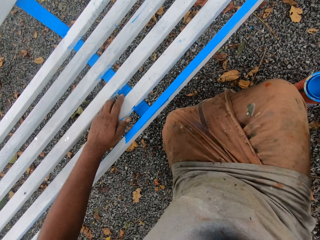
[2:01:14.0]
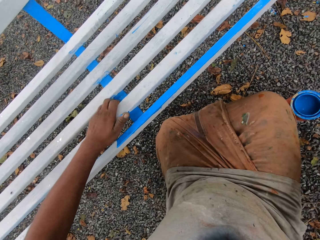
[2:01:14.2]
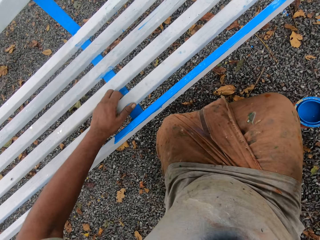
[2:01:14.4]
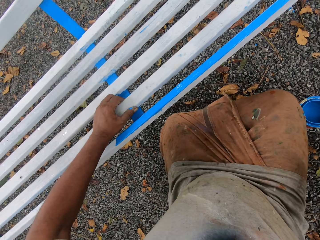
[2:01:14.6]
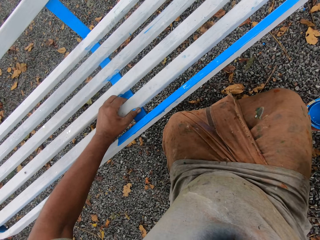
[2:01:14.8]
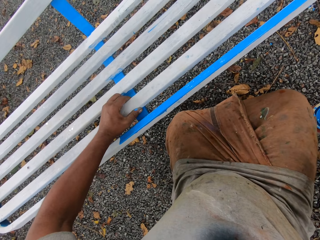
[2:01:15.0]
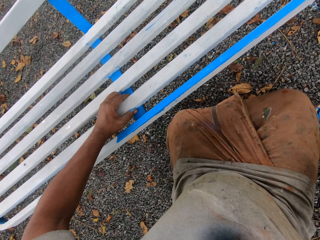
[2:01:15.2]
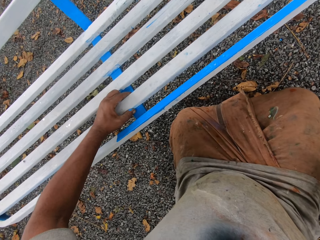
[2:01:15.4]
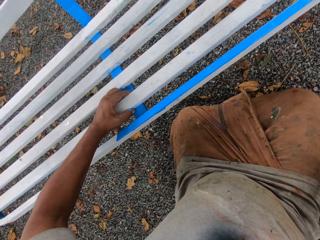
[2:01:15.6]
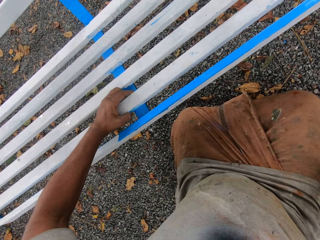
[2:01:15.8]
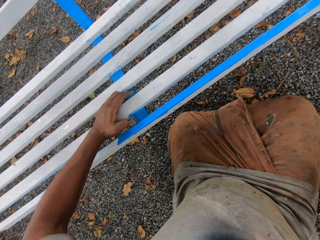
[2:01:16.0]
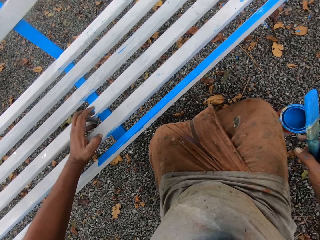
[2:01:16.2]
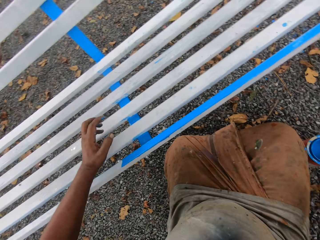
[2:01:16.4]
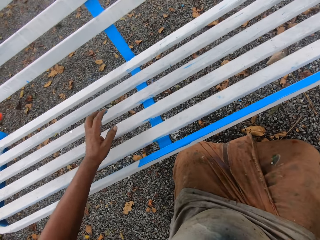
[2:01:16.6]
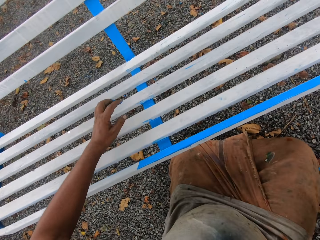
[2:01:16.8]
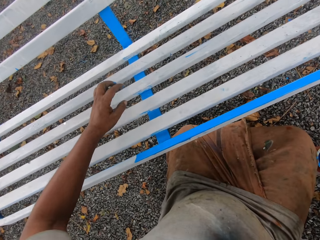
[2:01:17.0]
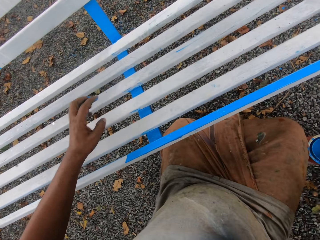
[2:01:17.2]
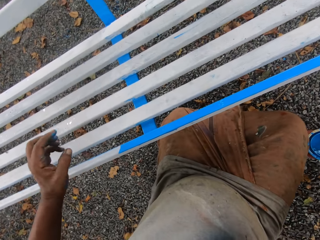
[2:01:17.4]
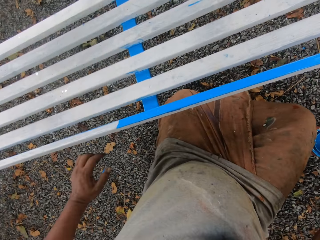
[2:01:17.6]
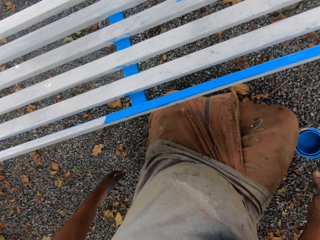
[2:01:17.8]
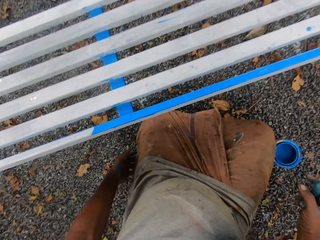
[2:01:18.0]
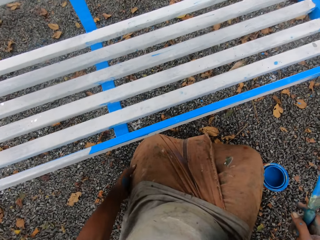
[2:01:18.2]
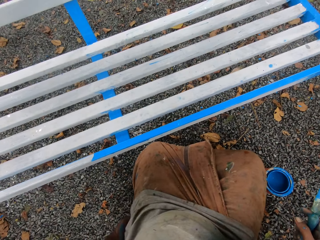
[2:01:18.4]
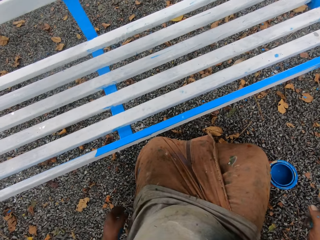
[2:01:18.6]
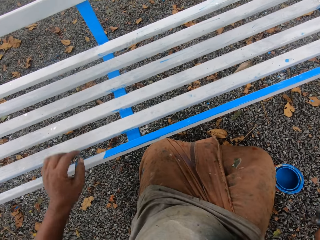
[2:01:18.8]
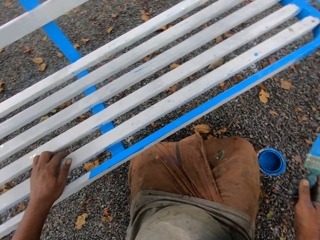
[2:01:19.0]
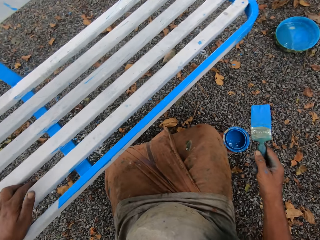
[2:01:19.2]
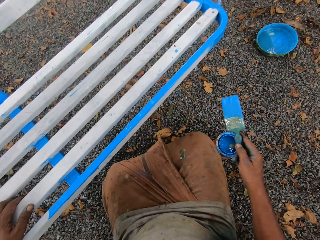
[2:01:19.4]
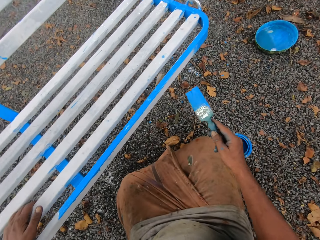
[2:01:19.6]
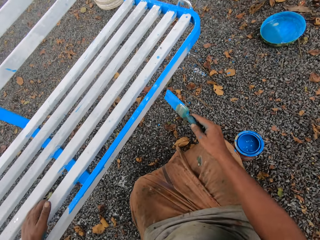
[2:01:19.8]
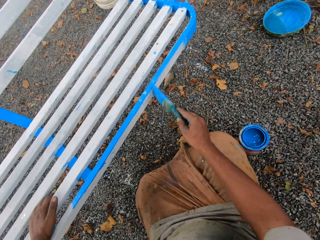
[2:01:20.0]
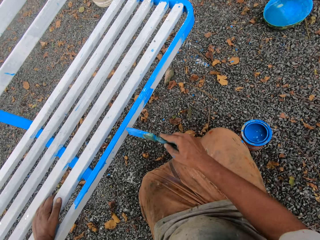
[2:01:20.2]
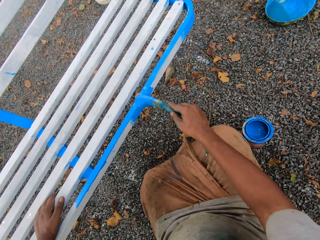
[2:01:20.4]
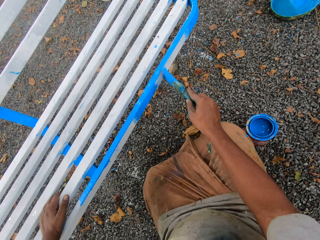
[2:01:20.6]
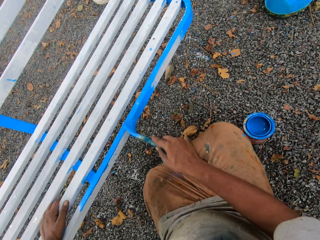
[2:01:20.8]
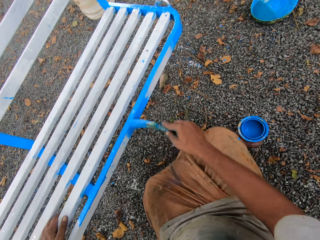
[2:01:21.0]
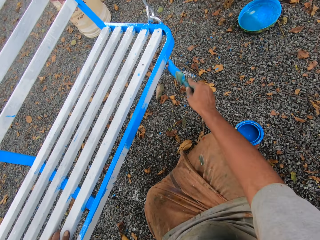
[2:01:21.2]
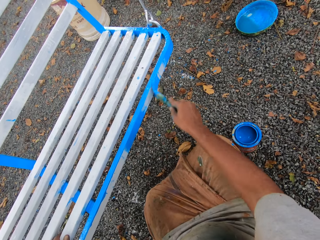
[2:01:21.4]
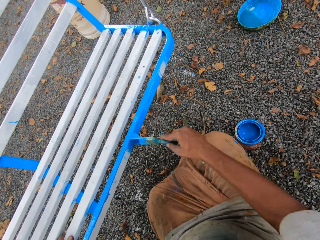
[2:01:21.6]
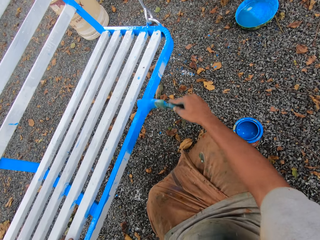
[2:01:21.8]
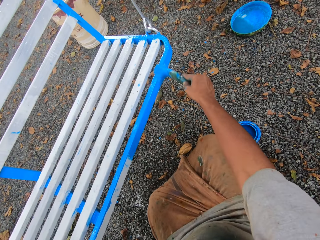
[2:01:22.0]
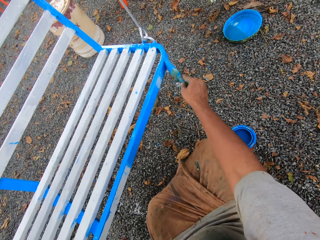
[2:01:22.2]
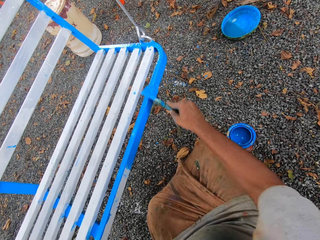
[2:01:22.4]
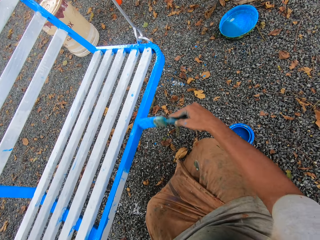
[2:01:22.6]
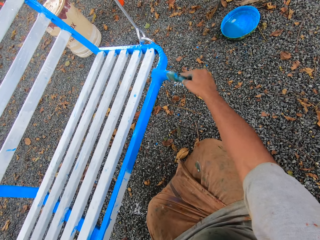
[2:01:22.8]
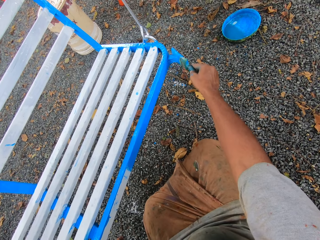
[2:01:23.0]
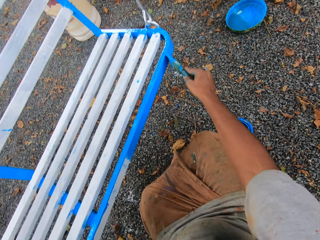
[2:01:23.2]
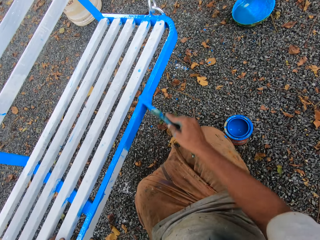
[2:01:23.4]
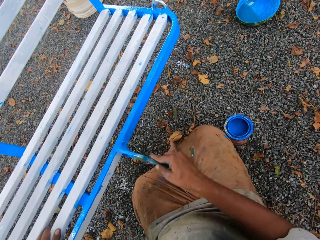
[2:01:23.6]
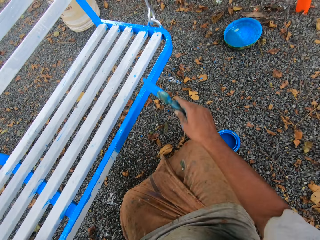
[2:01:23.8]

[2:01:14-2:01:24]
The camera wearer paints the seat with the paint brush.

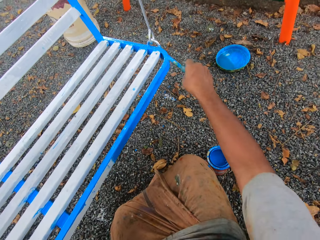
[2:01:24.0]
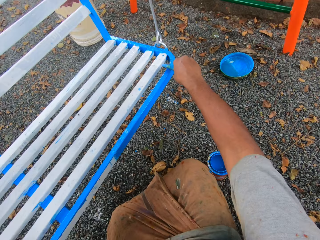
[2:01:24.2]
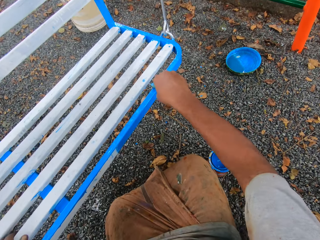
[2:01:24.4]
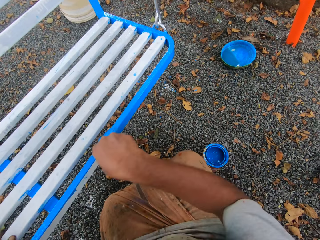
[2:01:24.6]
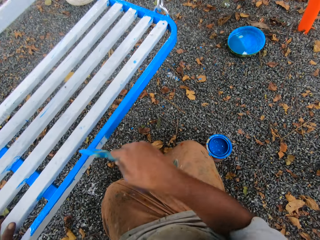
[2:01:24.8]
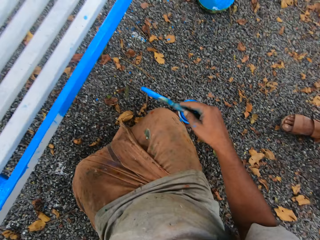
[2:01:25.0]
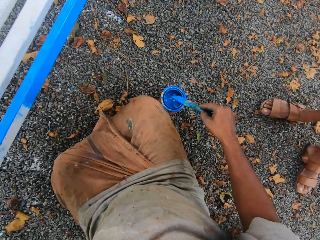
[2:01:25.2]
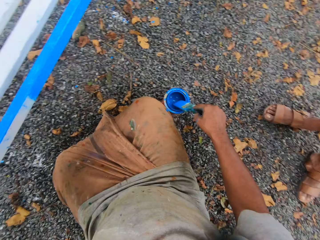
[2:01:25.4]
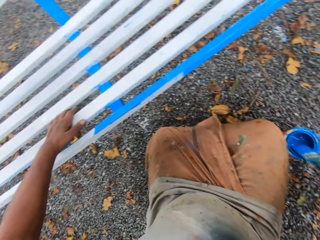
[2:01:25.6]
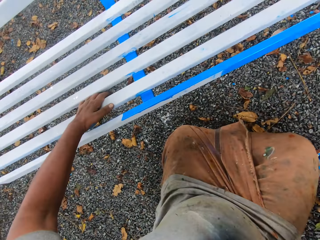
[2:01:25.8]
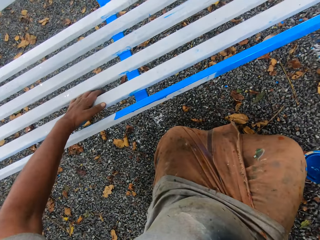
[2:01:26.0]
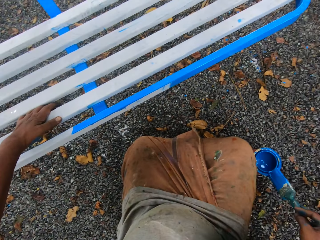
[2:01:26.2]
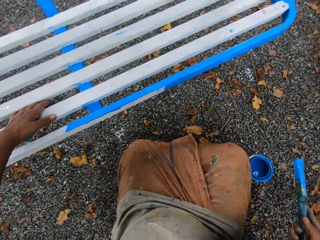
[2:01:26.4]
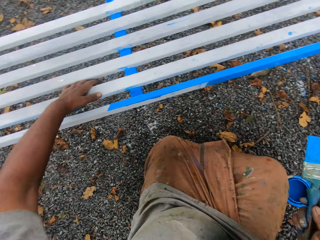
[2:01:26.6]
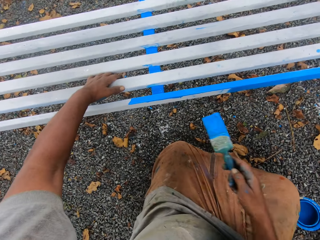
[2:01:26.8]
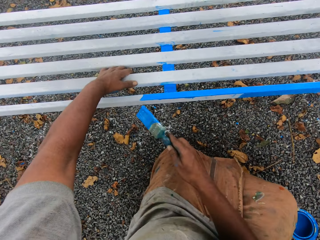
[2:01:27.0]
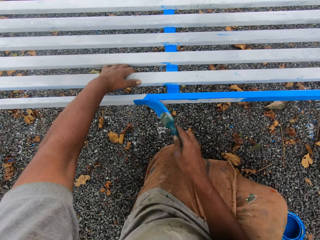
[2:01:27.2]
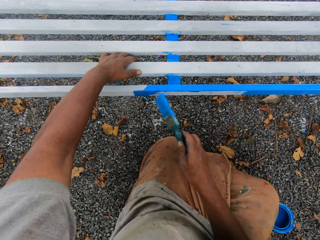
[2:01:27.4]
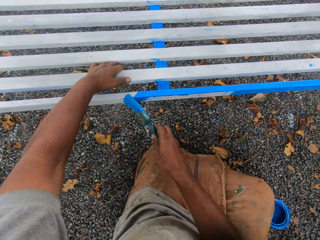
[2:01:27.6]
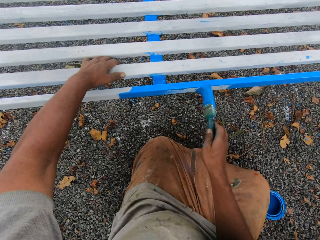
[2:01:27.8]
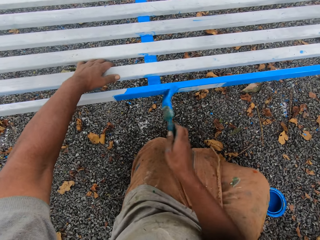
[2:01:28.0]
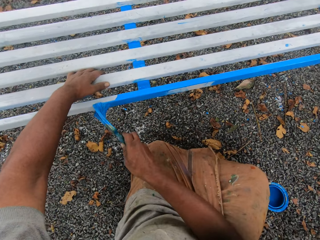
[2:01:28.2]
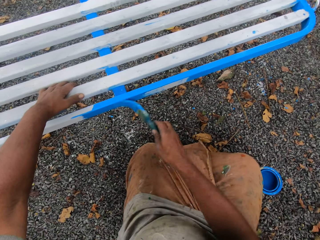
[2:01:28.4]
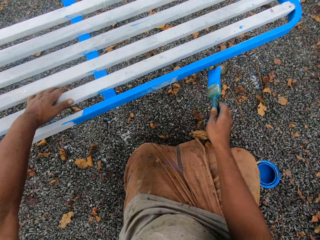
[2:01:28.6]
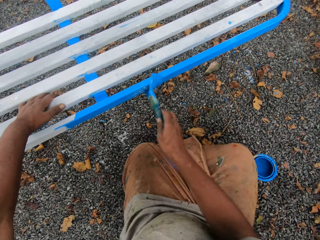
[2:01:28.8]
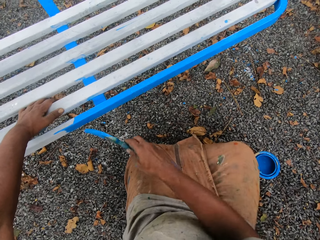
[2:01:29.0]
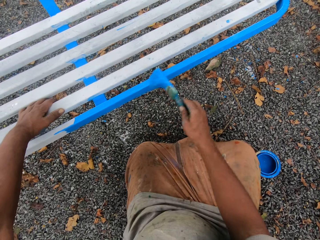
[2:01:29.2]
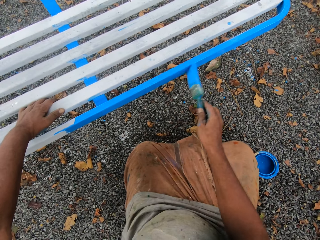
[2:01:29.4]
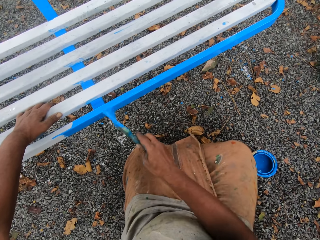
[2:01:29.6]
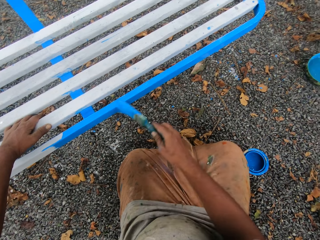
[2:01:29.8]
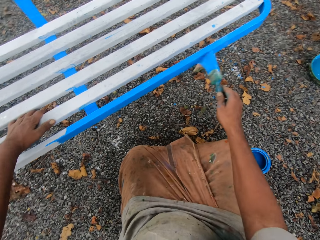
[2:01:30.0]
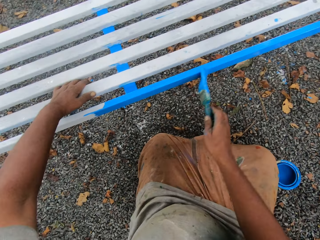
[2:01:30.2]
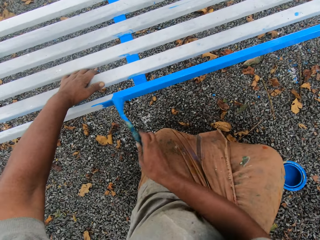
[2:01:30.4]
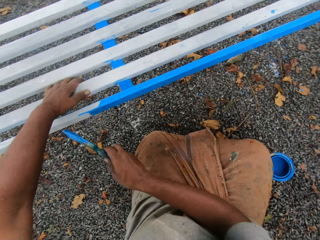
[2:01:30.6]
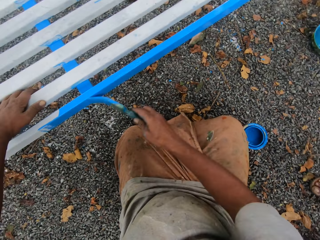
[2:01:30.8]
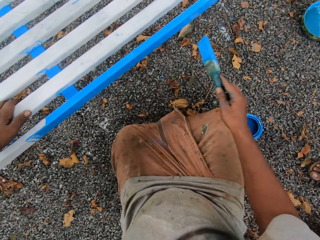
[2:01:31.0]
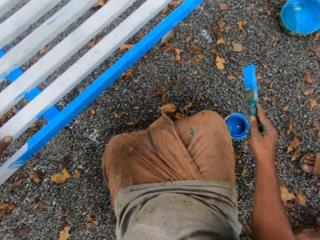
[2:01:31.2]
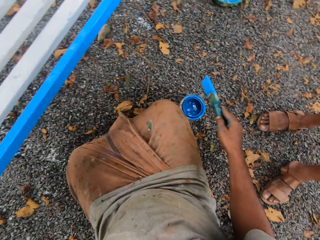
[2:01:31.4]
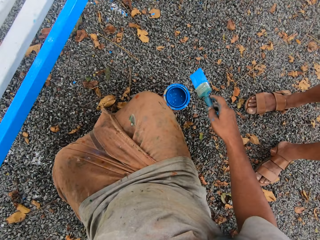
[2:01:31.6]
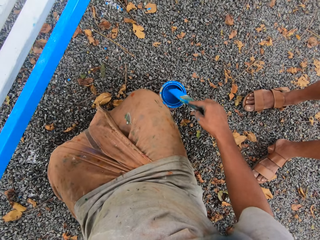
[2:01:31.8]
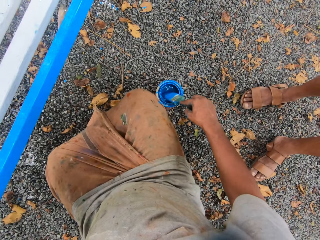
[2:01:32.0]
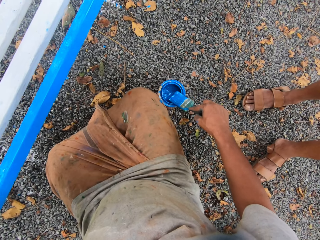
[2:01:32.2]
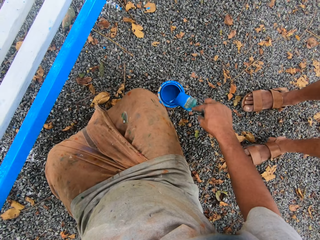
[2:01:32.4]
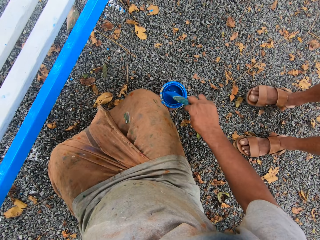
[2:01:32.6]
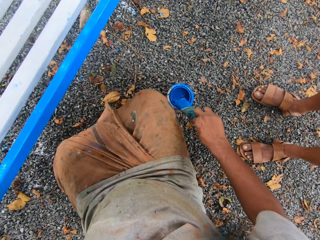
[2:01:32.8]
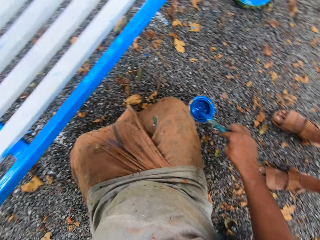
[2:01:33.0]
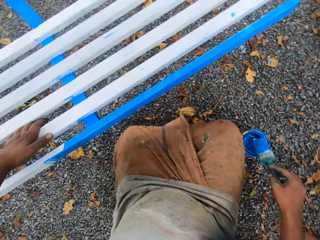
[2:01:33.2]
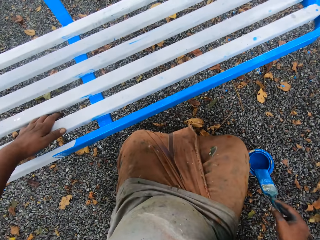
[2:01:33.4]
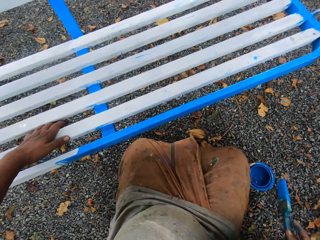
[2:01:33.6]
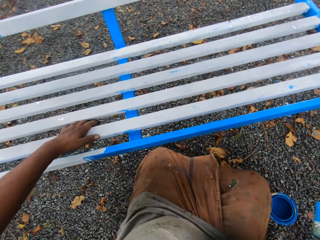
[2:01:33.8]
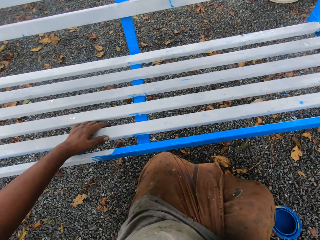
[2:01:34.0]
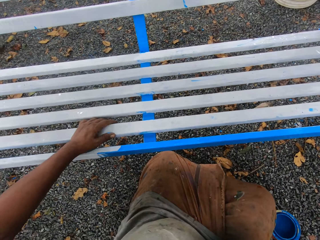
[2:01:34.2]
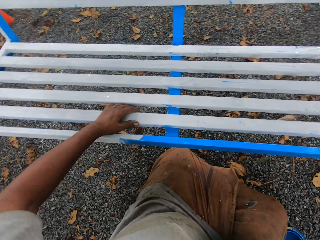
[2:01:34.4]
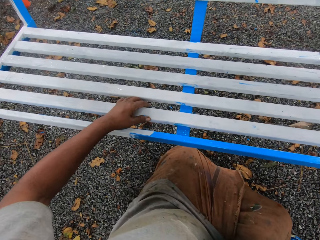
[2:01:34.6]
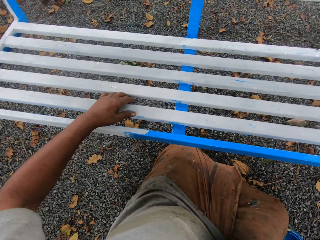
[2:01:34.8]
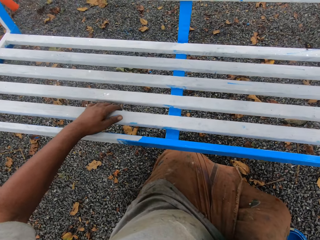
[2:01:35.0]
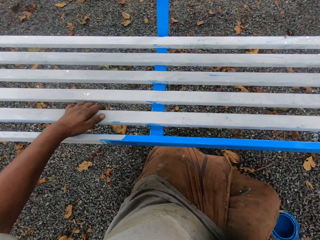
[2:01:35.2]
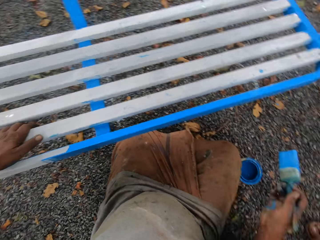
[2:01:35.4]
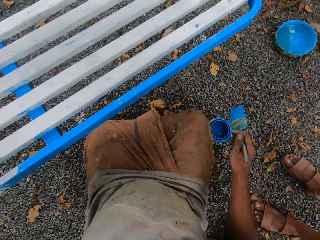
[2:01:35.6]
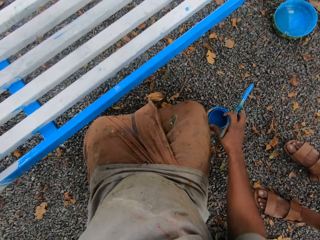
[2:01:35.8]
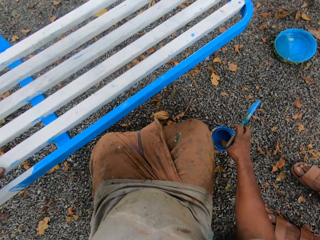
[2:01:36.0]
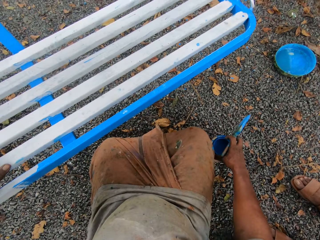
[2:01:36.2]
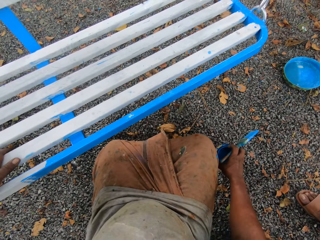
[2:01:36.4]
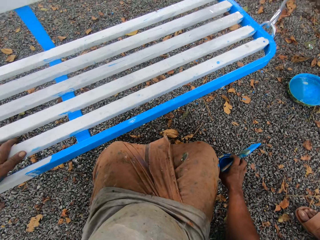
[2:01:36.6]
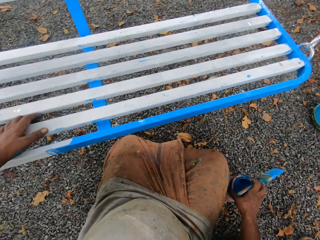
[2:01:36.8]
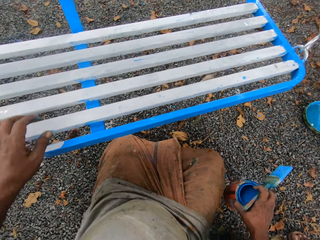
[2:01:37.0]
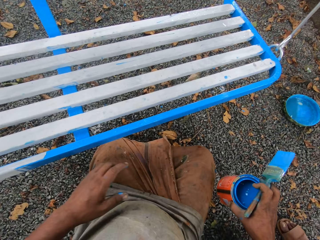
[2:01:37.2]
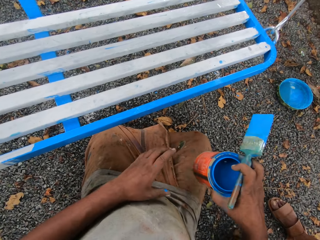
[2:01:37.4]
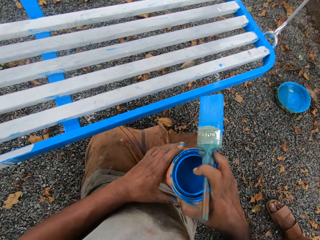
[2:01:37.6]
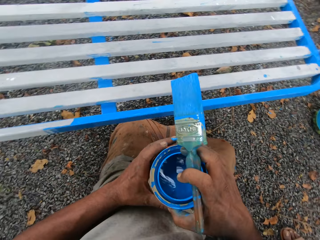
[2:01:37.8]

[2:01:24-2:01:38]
The camera wearer dips the paint brush into the paint tin. He paints the seat with the paint brush. He dips the paint brush into the paint tin. He carries the paint tin from the ground with his right hand.
